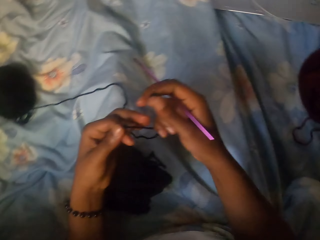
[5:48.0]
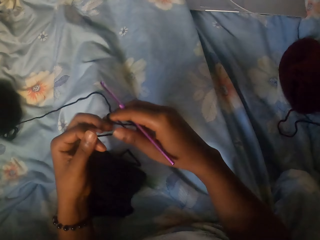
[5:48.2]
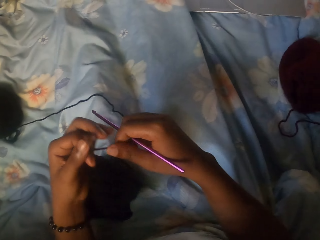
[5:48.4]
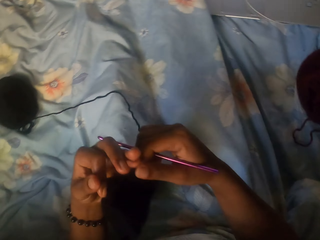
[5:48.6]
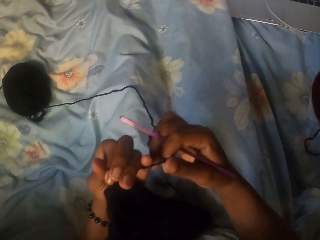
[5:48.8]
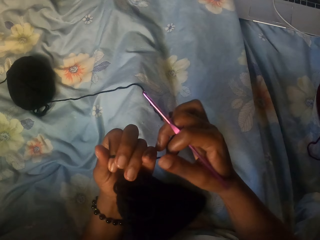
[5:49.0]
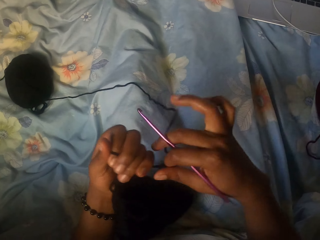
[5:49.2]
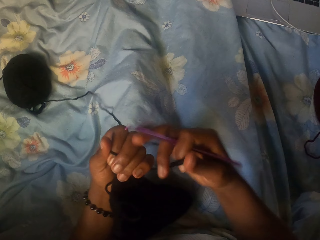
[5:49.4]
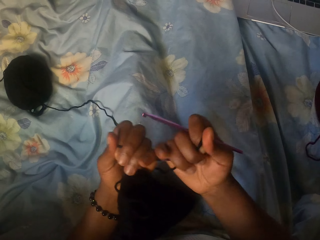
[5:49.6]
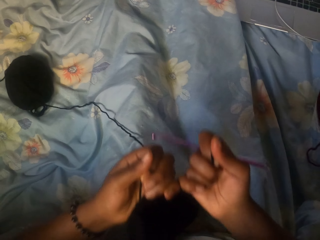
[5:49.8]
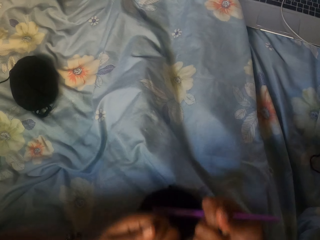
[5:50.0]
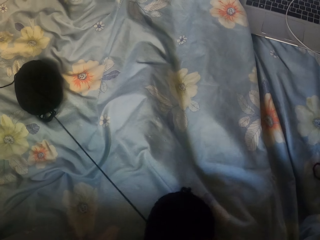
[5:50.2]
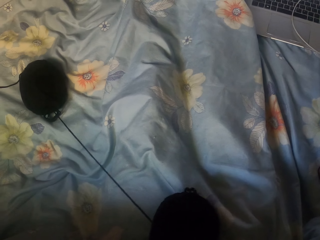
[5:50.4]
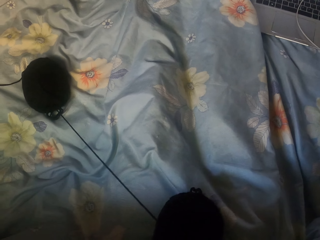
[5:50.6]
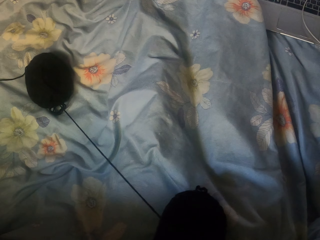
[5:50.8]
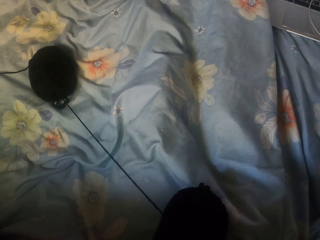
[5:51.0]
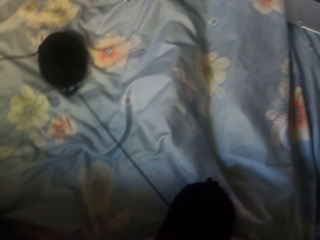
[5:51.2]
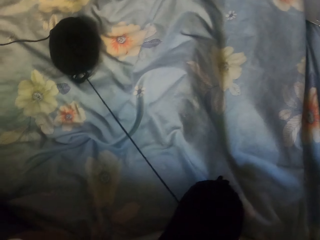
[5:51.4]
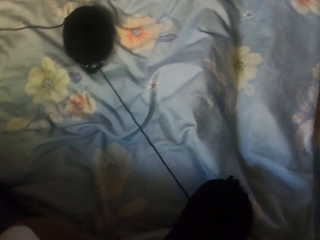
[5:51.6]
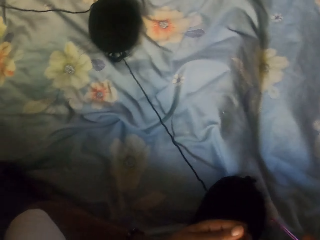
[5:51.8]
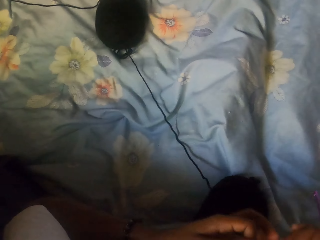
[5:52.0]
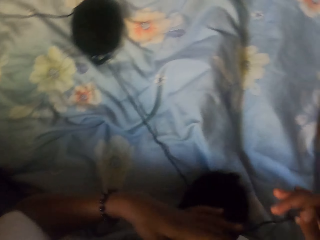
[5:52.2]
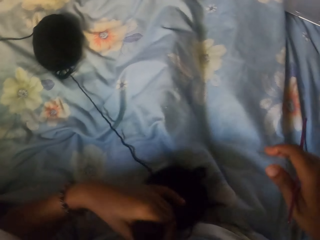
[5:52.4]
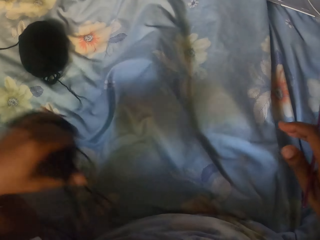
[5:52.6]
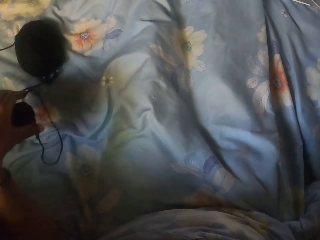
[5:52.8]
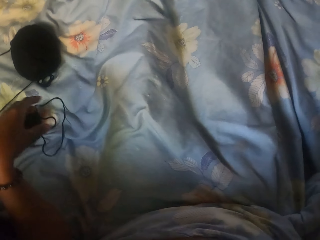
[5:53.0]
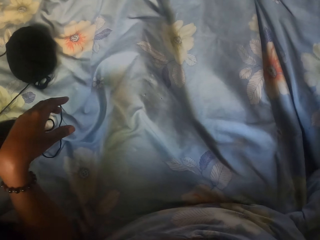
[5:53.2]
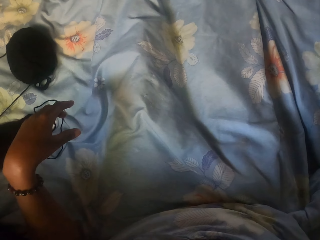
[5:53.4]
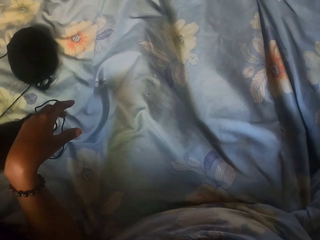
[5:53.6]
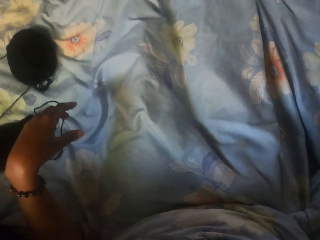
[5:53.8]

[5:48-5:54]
The camera wearer stretches the yarn. She cuts the yarn. She drops the skein of wool on the bed with her left hand.
